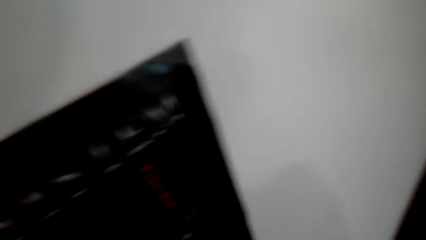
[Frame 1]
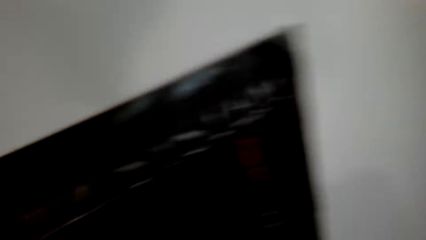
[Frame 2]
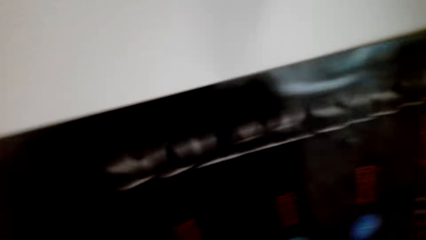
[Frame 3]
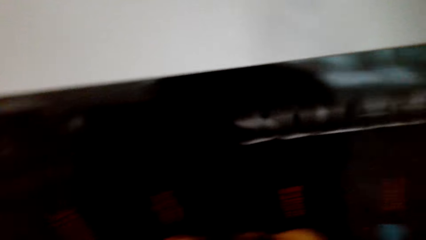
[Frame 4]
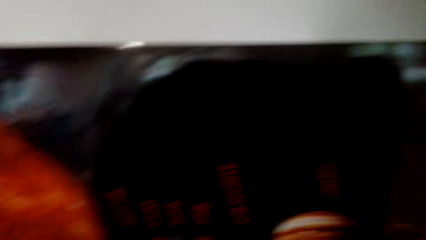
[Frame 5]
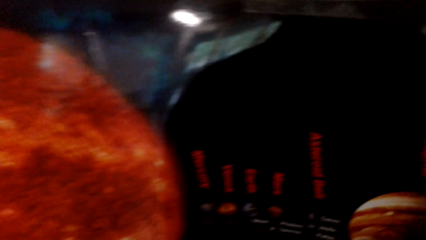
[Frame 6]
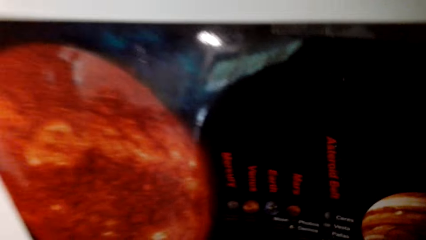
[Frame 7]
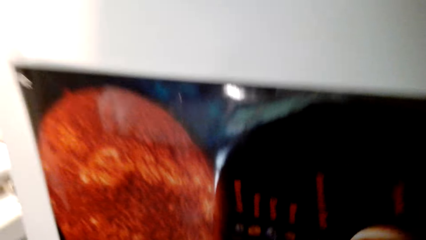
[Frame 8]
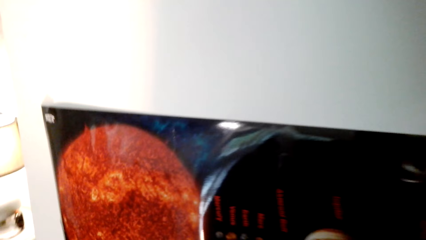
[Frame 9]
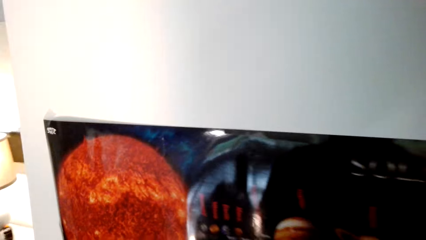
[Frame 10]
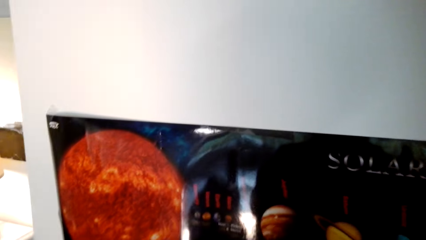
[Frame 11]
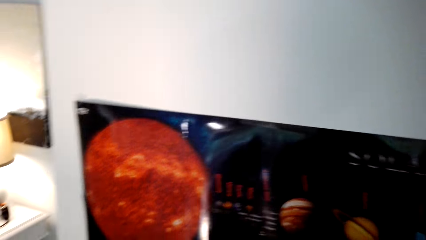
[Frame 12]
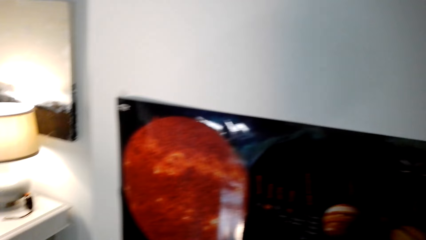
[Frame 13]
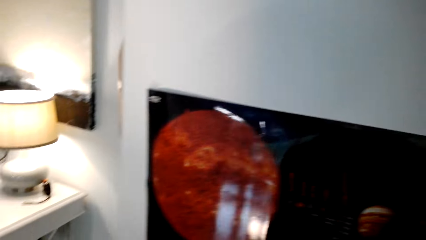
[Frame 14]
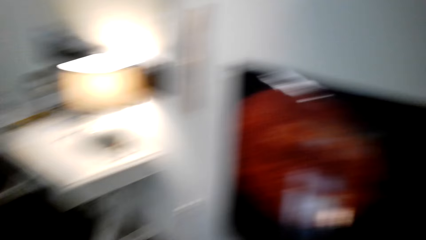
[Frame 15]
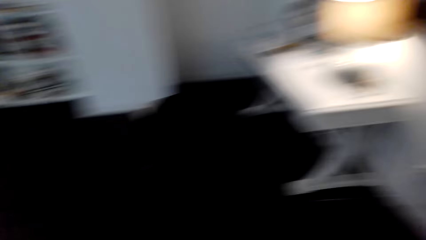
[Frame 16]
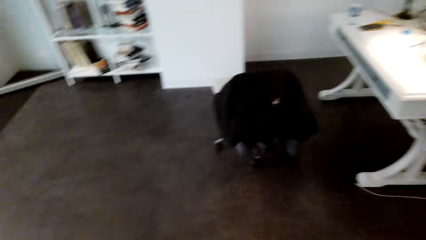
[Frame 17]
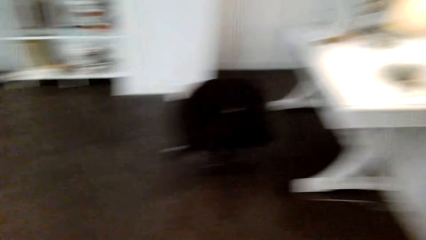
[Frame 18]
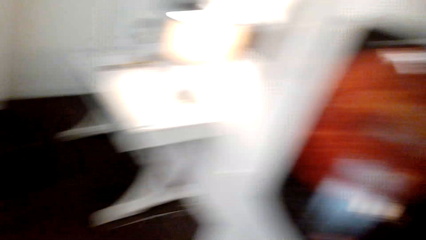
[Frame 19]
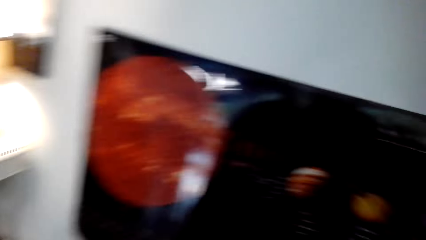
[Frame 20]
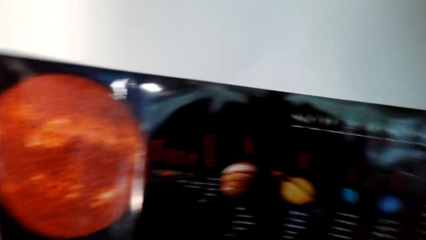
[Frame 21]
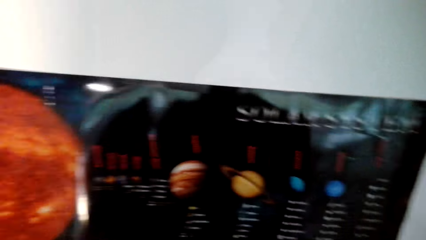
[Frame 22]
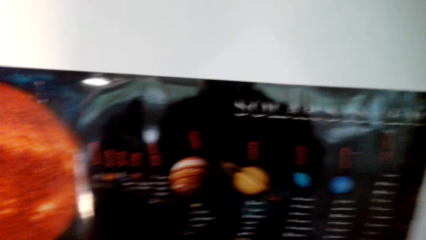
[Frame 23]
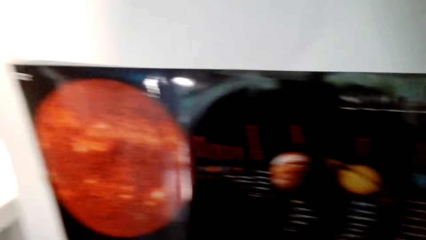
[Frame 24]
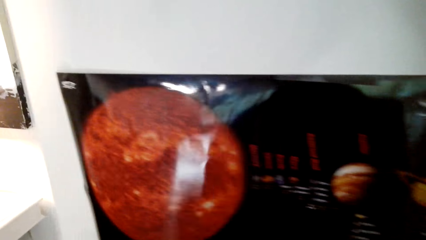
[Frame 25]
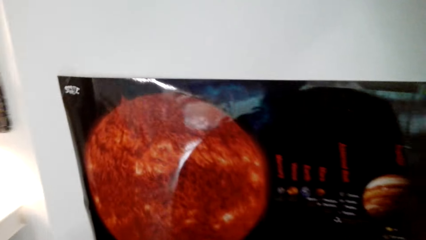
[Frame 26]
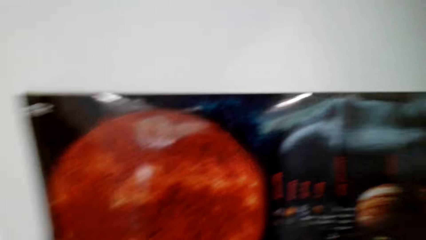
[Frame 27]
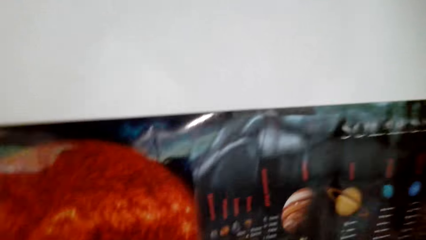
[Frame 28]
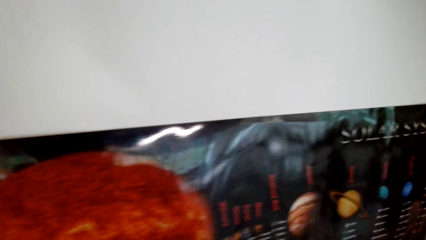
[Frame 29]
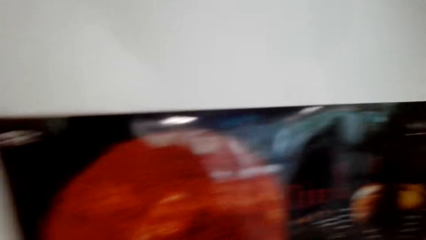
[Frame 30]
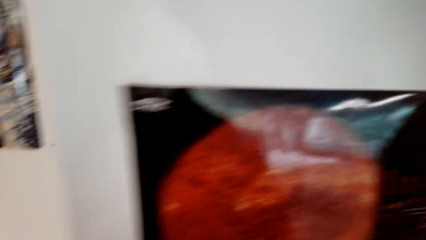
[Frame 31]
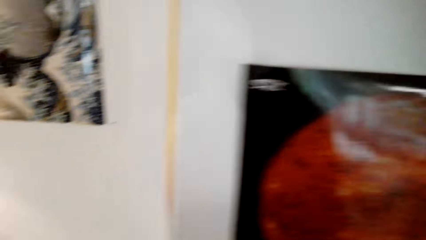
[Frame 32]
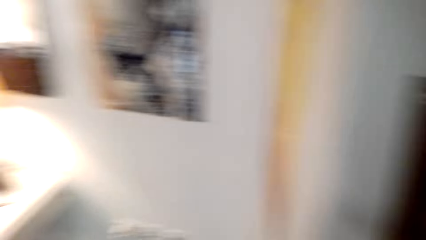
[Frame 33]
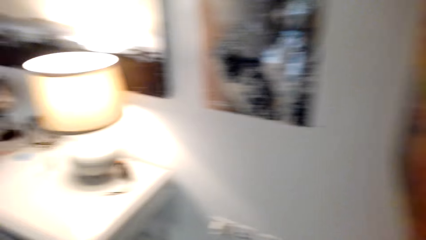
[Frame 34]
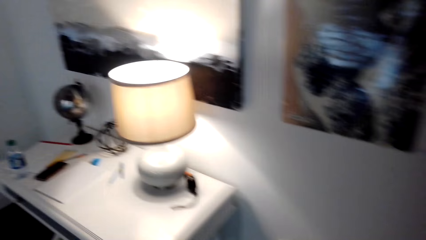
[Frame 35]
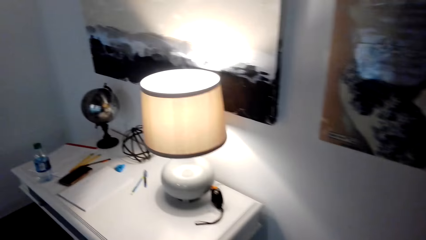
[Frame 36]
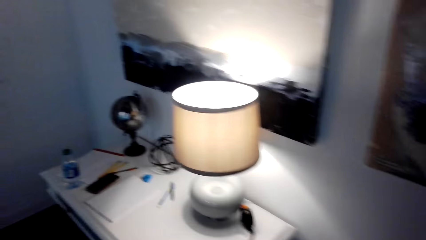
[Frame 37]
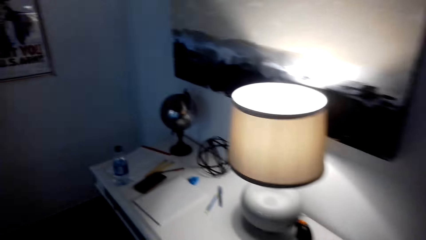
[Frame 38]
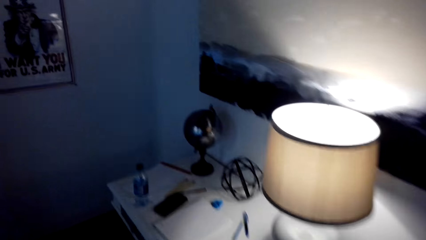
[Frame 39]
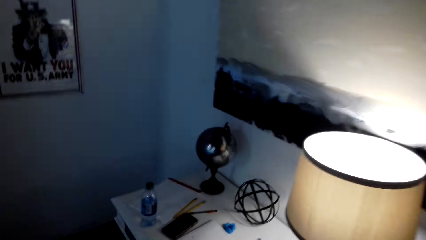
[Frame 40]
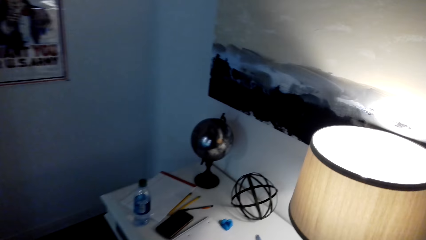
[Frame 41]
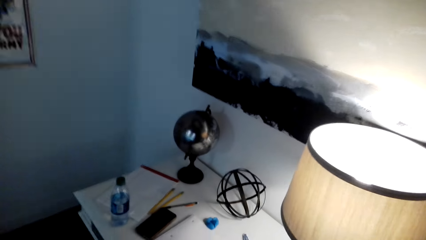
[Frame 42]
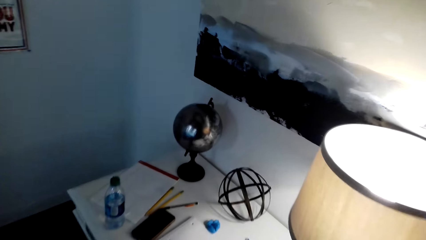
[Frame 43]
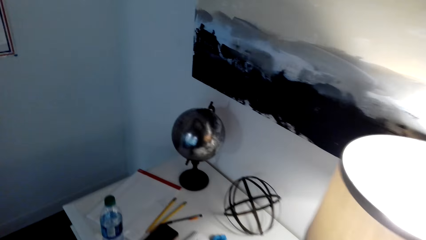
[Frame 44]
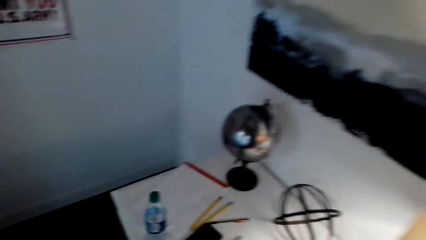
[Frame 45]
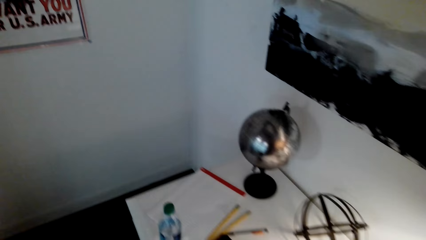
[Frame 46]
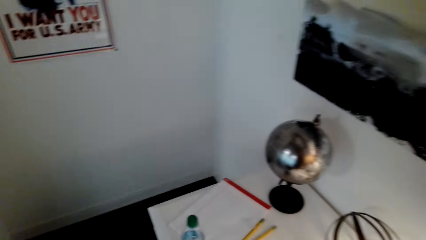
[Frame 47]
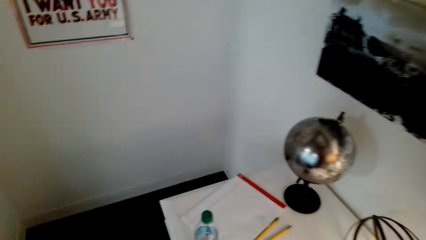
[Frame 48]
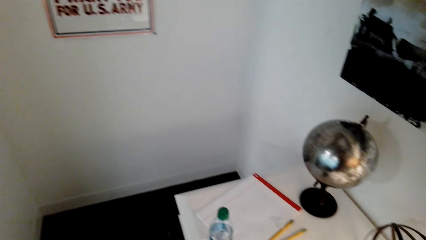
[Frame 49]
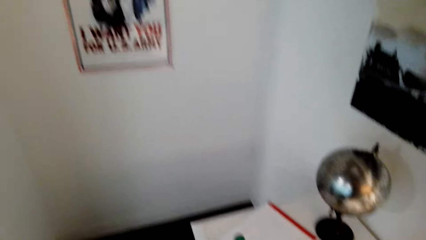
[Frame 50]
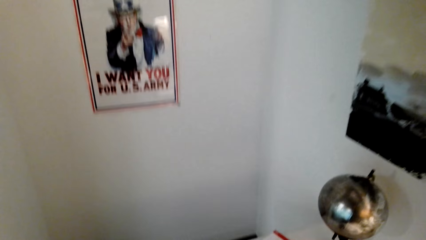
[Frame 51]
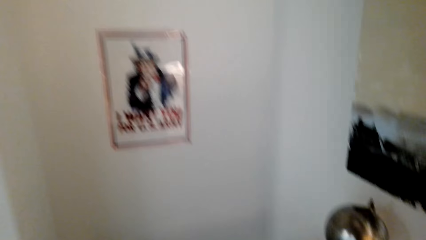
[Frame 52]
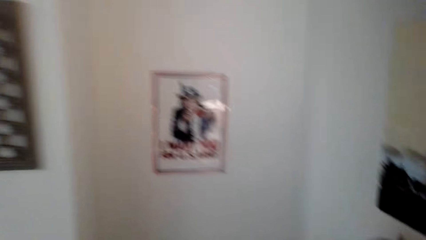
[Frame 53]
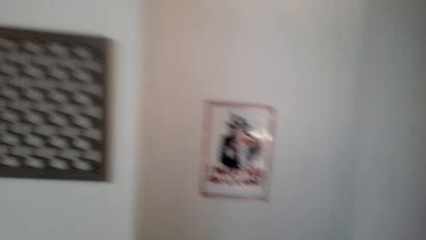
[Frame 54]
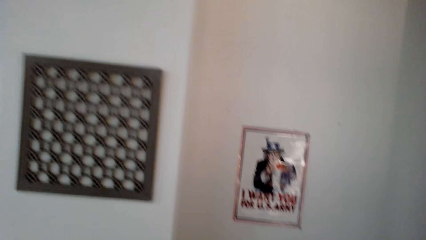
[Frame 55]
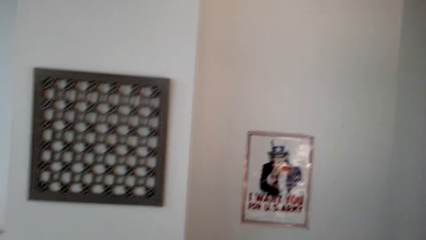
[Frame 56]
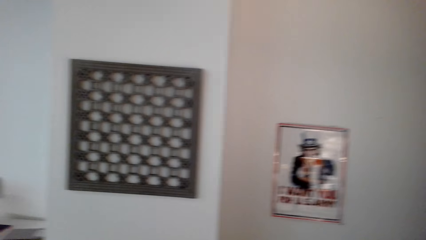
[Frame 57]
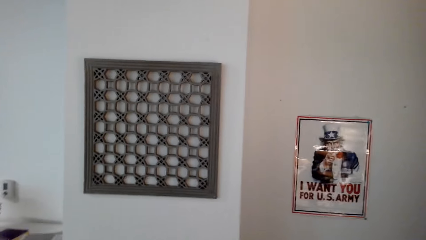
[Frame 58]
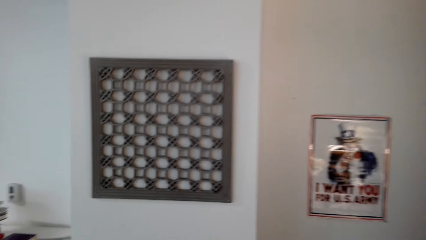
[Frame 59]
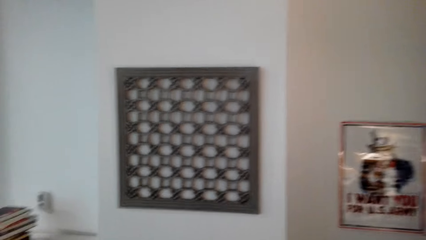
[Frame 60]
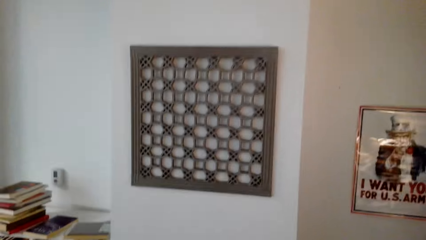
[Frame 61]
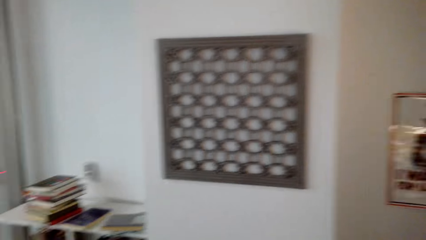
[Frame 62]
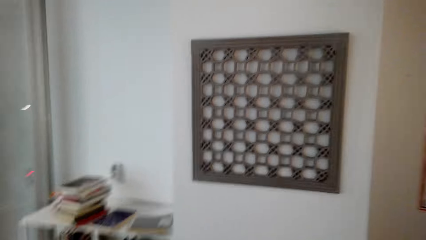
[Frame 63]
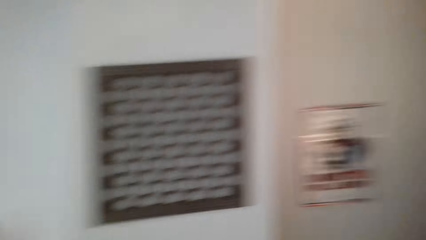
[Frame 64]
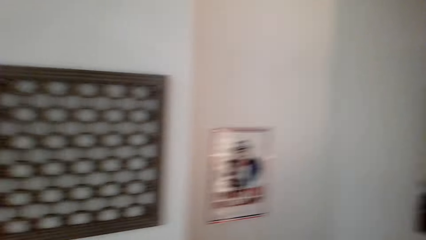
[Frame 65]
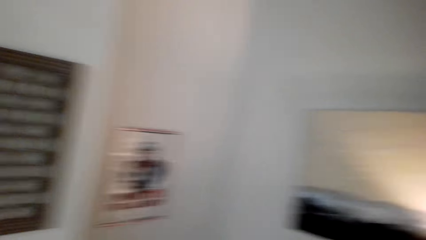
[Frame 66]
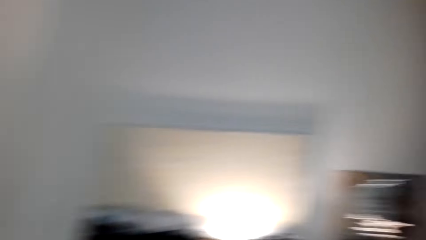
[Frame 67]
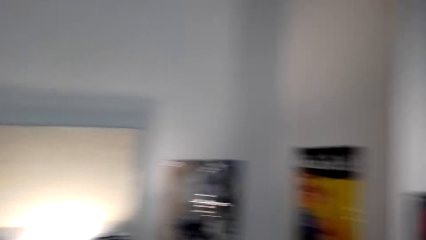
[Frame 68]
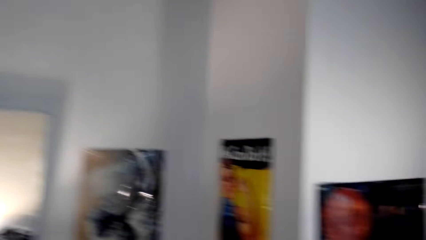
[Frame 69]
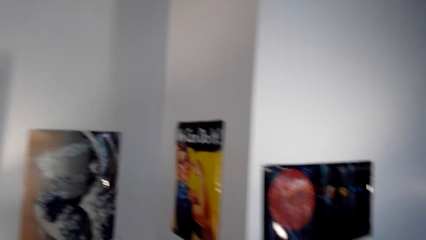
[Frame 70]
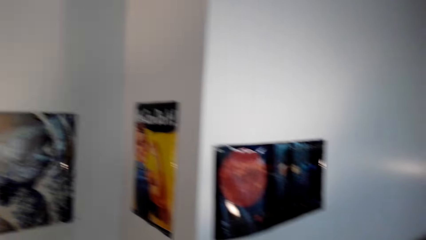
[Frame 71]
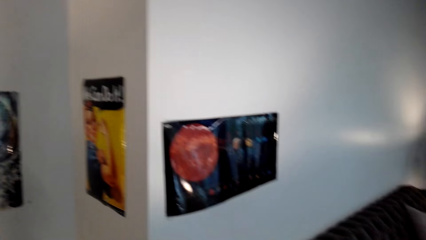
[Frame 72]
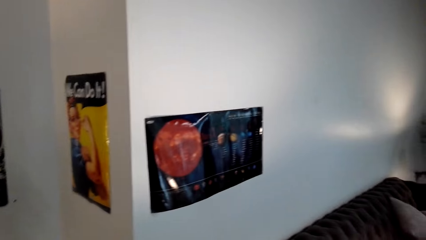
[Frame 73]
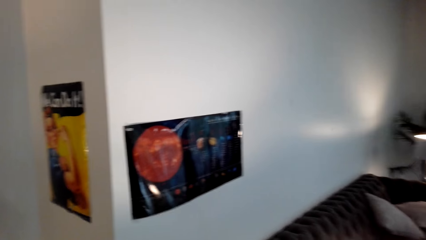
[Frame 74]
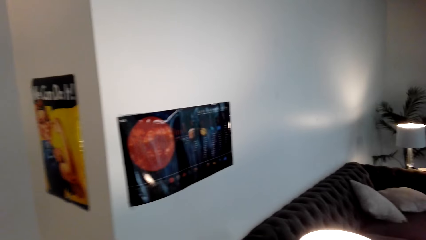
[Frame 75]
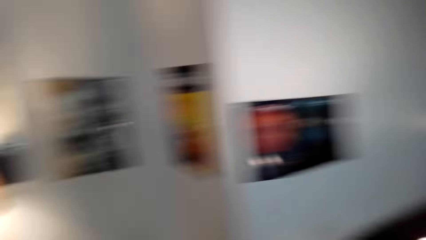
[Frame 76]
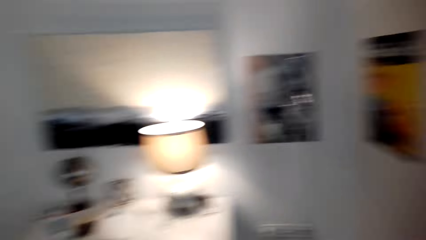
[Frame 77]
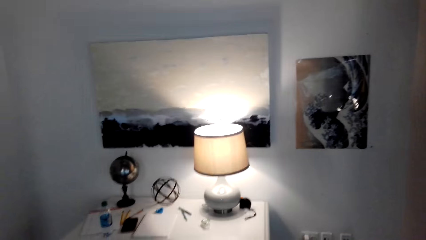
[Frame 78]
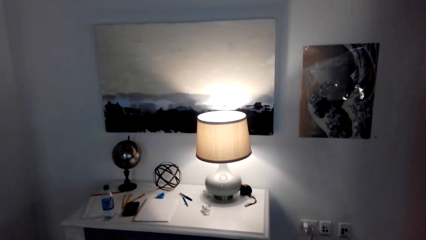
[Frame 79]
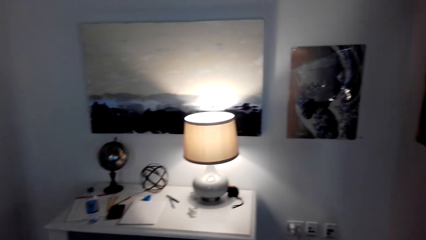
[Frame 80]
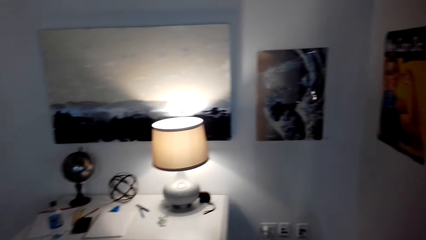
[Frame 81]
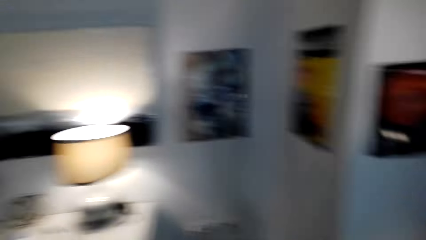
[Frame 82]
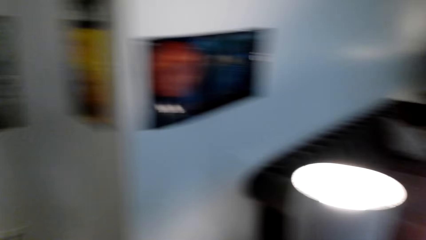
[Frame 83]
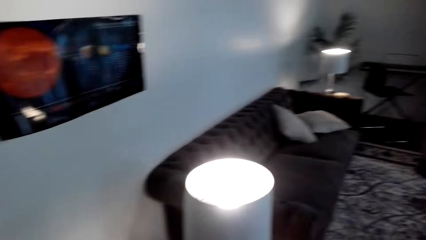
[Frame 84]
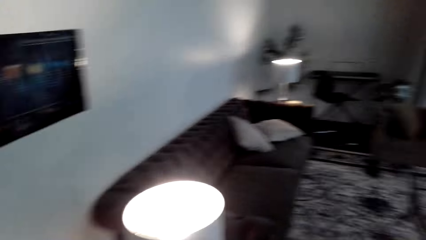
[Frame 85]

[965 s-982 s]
The camera wearer looks around. They walk around.
